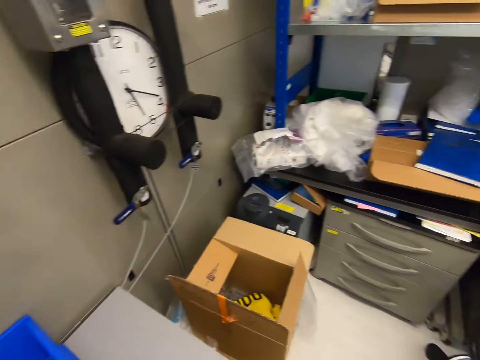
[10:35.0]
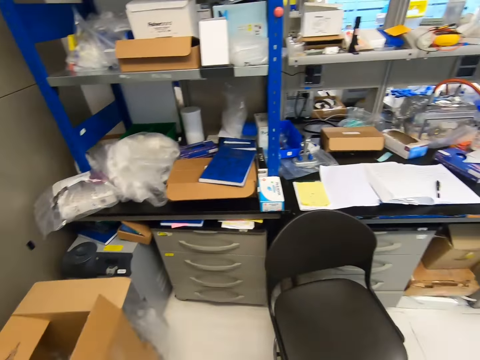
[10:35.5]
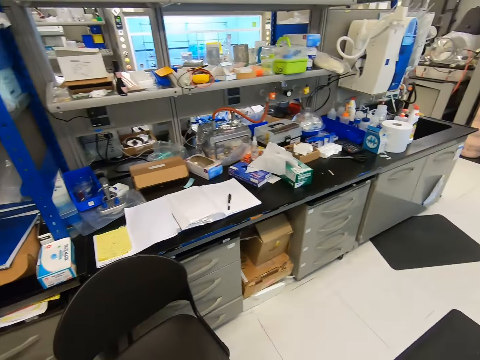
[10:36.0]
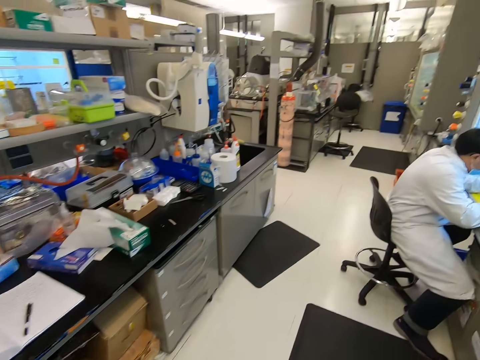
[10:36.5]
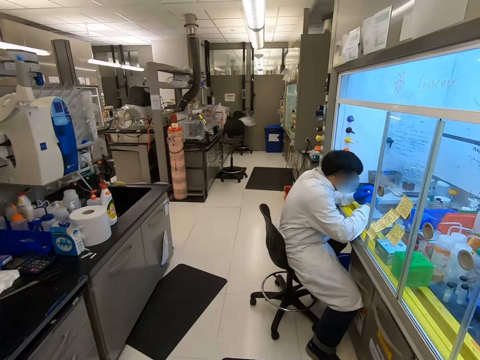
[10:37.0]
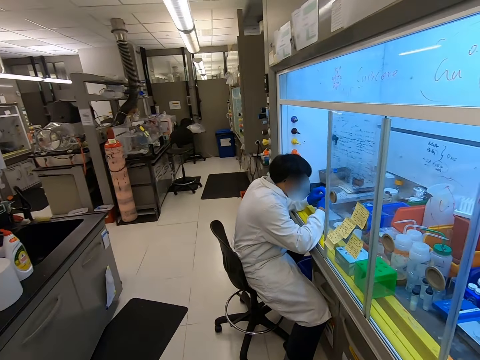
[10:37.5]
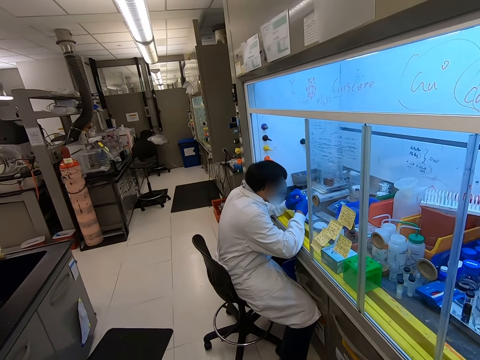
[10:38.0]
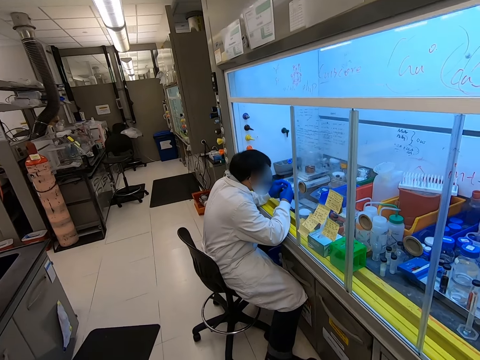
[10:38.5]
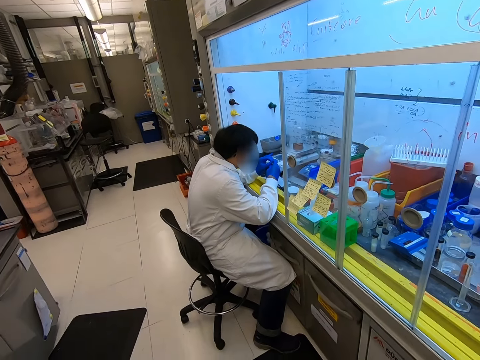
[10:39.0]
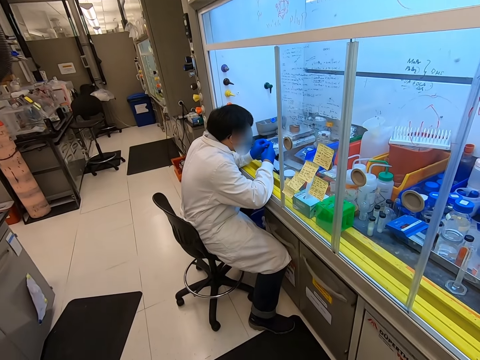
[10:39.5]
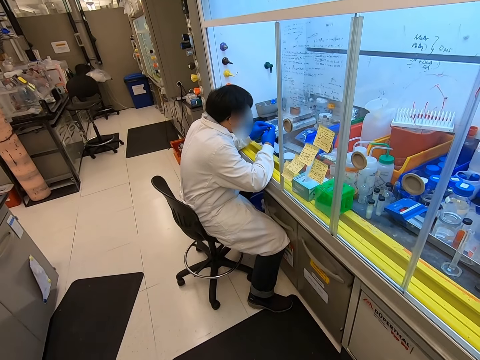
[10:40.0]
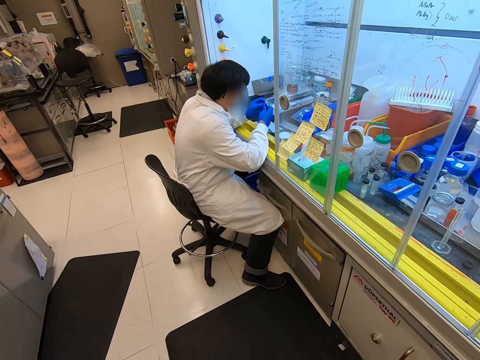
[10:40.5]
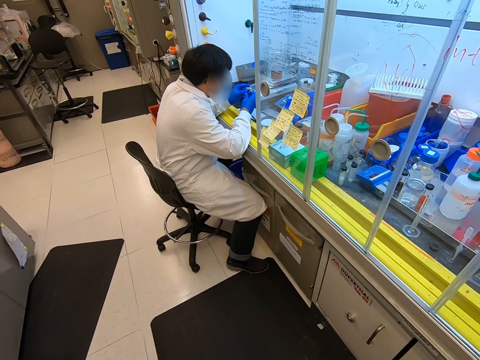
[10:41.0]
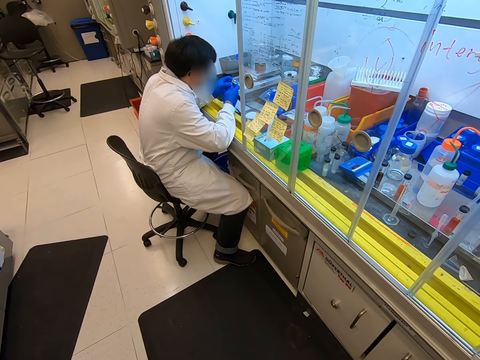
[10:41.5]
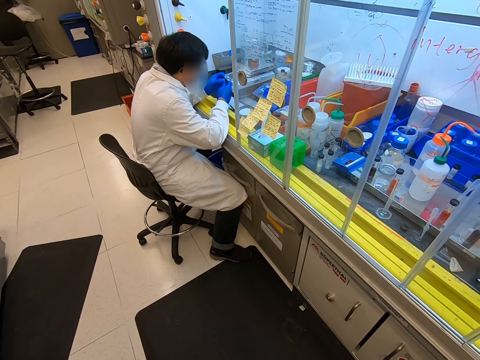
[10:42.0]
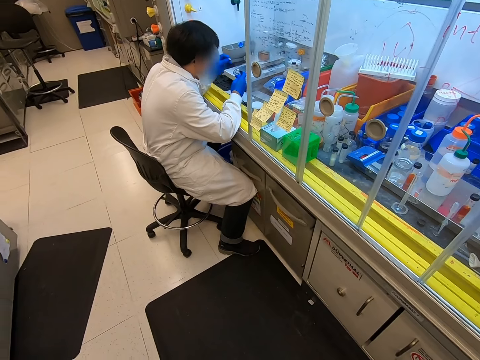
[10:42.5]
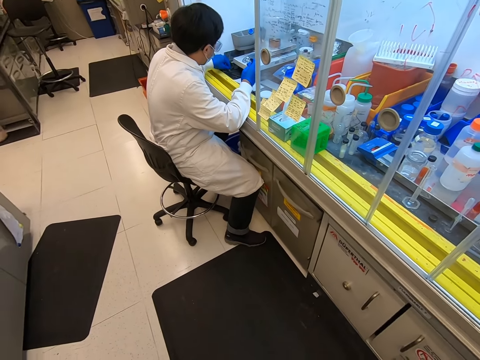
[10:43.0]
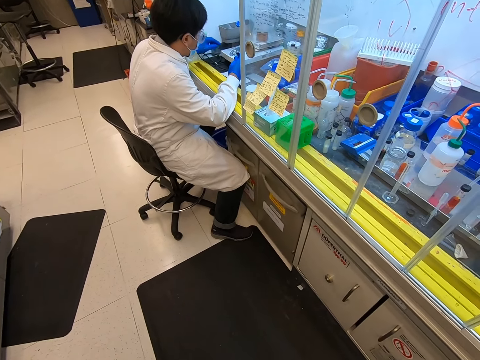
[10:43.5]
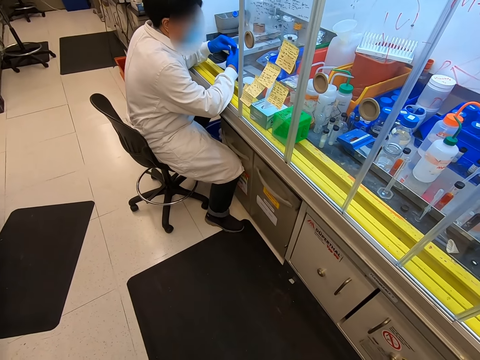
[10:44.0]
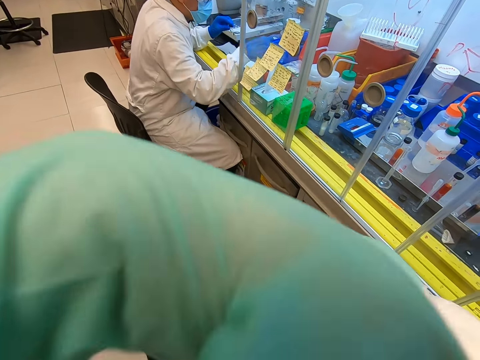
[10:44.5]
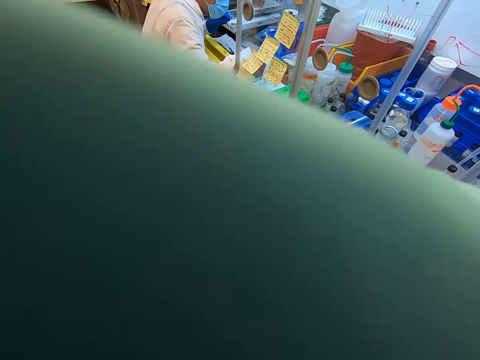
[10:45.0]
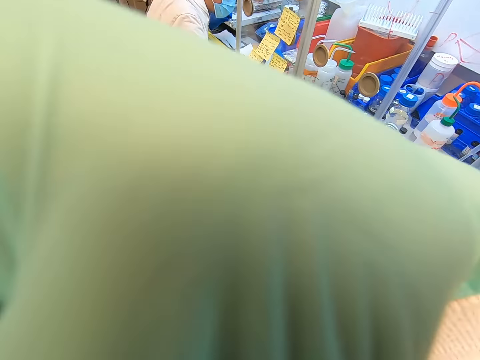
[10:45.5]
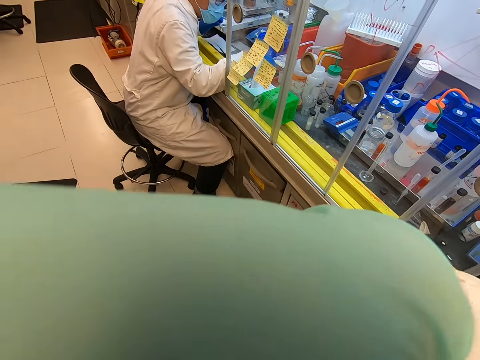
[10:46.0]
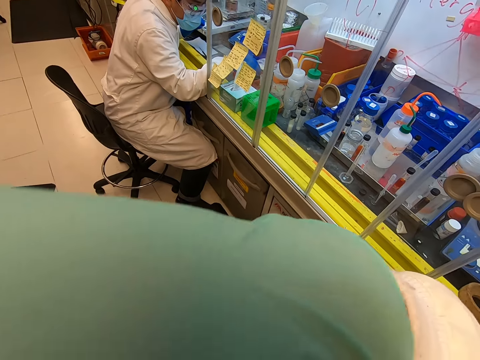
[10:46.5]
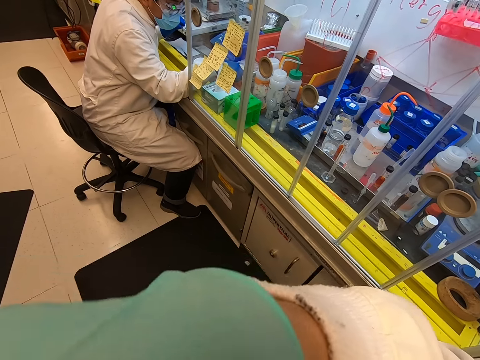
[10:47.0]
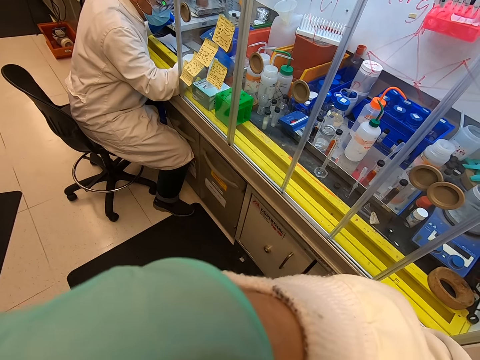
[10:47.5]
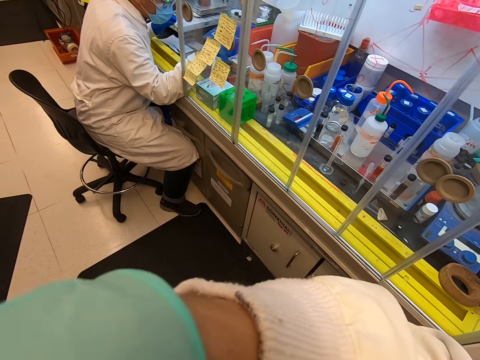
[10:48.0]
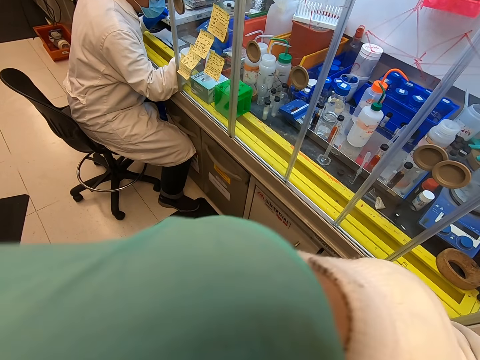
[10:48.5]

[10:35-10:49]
The camera wearer turns around. They look at a man. The man moves hands. The camera wearer moves the right hand. They lift the hand.

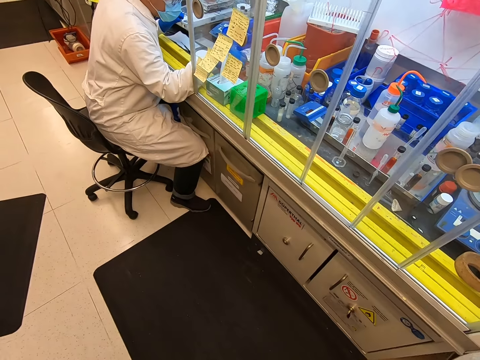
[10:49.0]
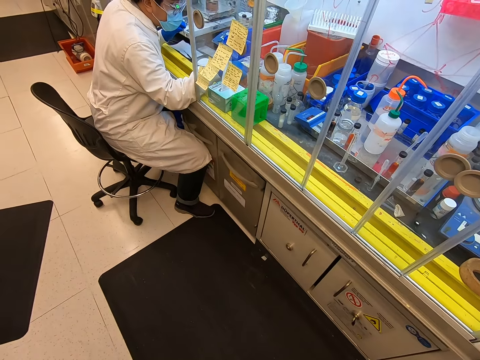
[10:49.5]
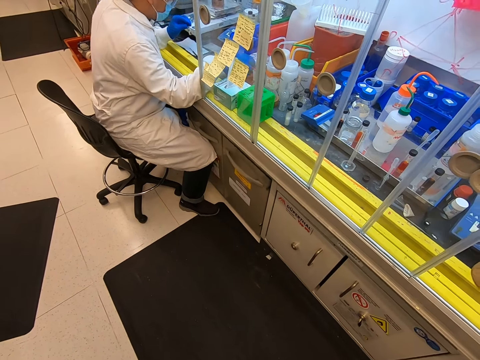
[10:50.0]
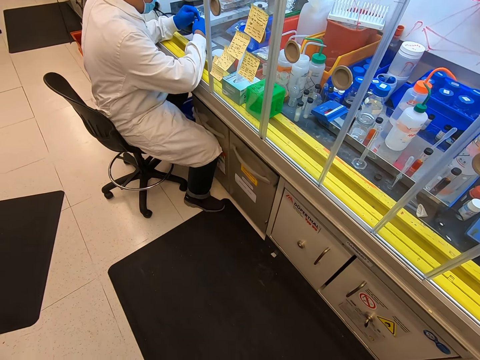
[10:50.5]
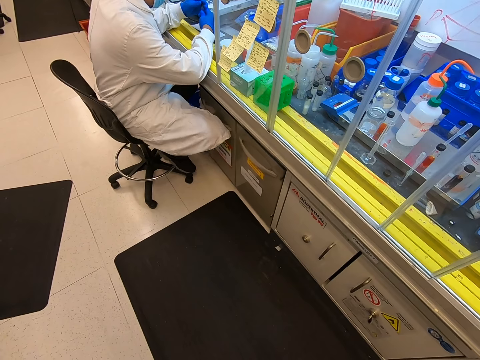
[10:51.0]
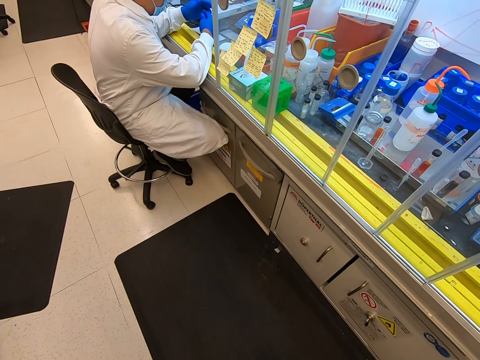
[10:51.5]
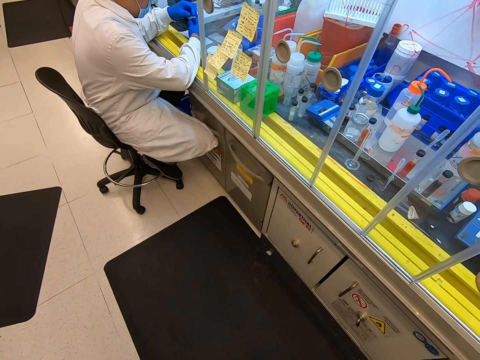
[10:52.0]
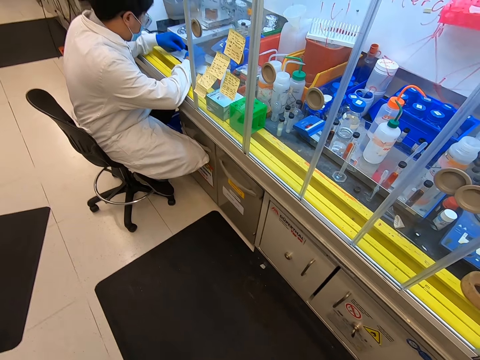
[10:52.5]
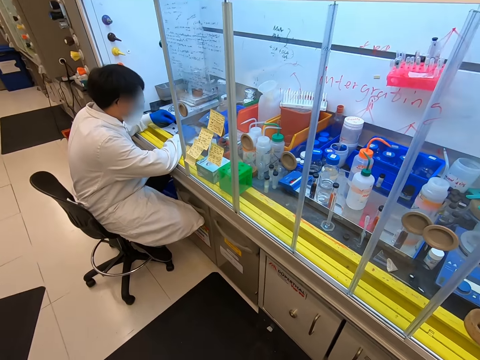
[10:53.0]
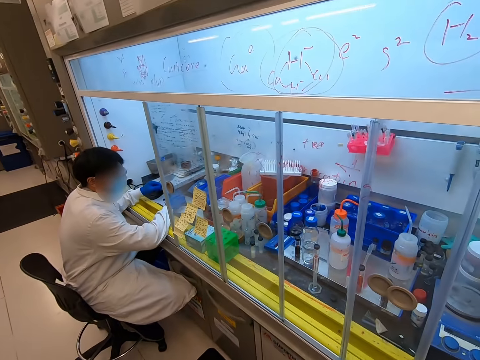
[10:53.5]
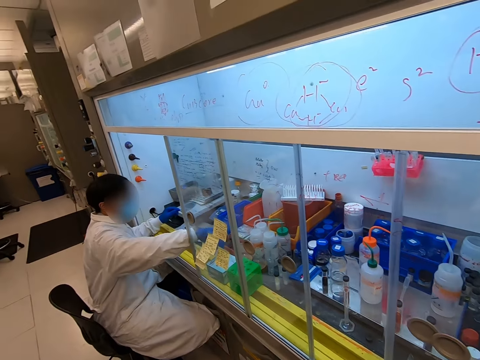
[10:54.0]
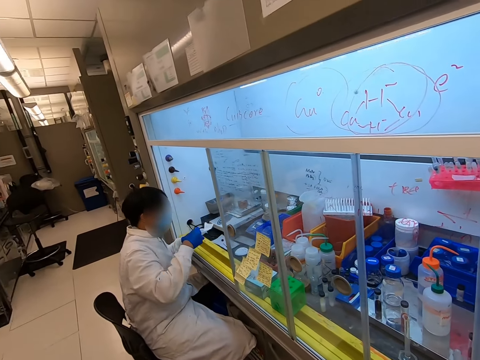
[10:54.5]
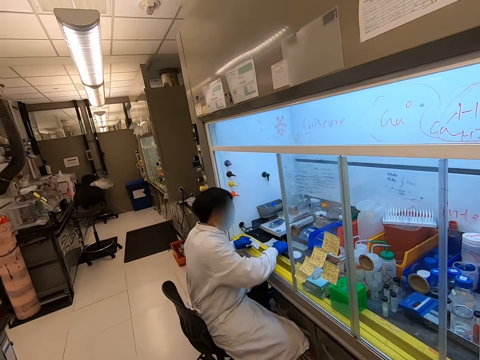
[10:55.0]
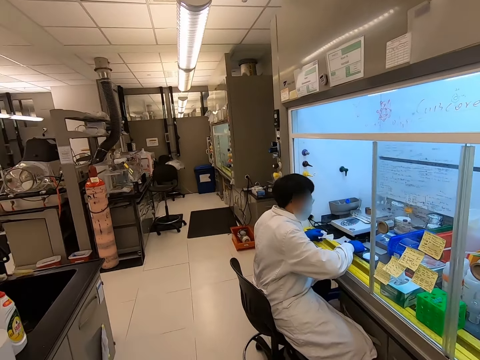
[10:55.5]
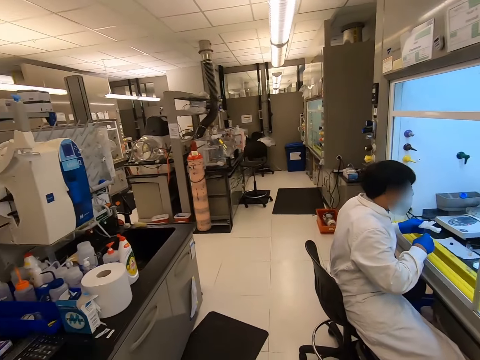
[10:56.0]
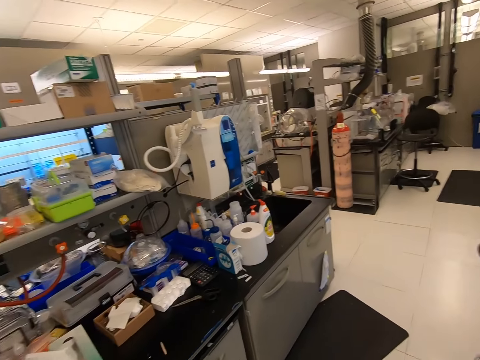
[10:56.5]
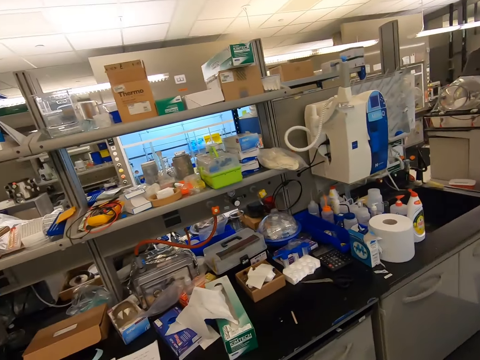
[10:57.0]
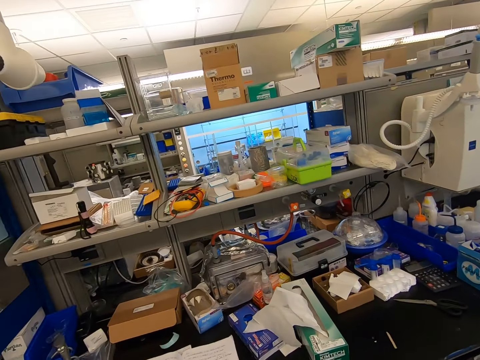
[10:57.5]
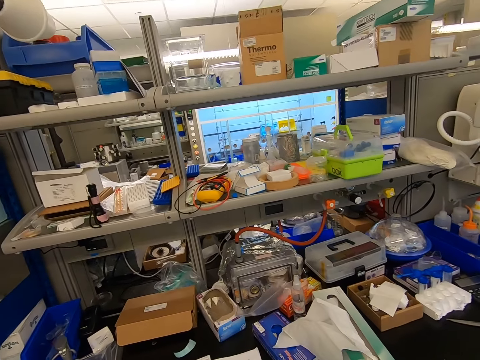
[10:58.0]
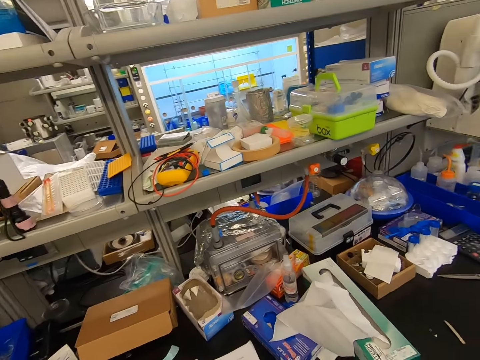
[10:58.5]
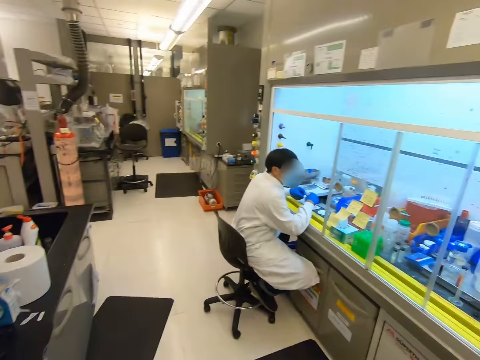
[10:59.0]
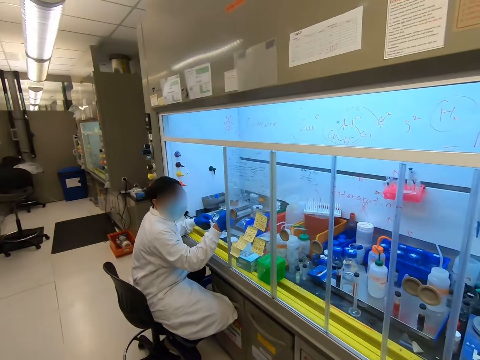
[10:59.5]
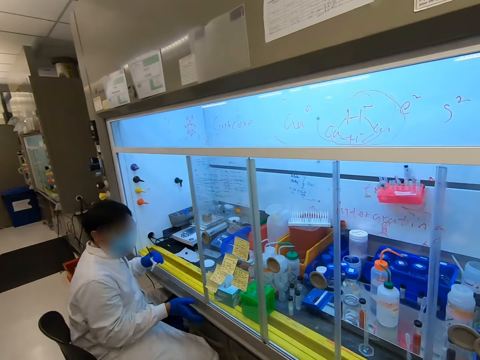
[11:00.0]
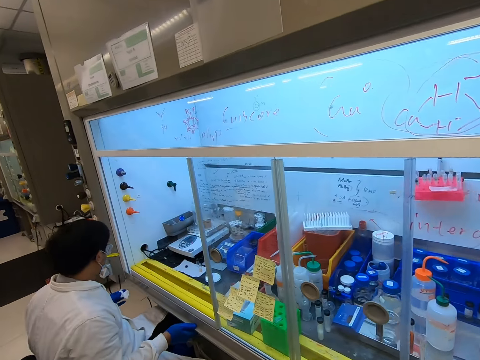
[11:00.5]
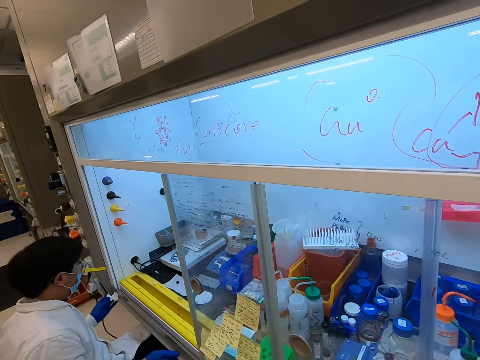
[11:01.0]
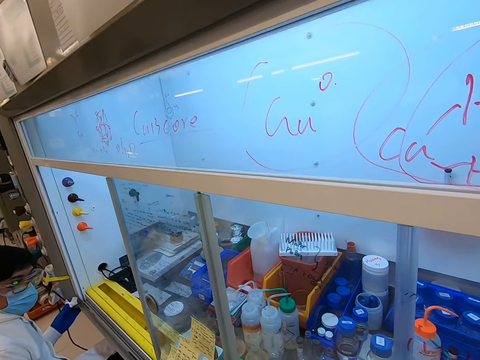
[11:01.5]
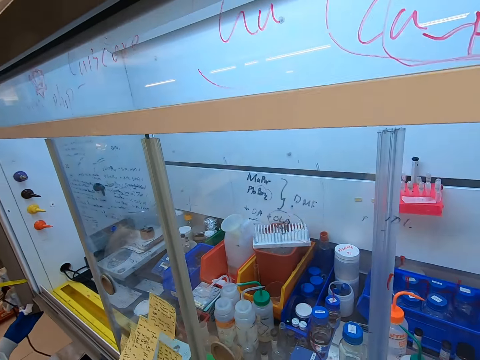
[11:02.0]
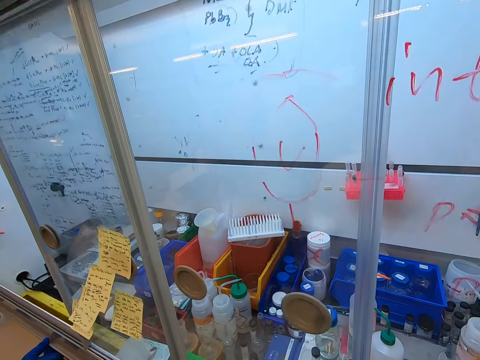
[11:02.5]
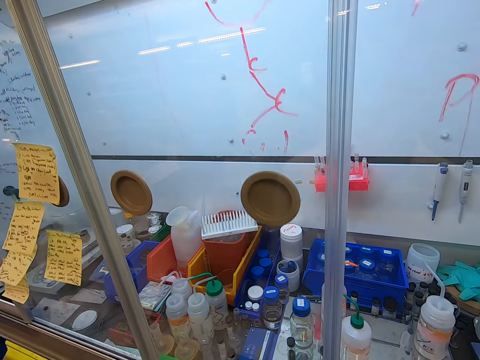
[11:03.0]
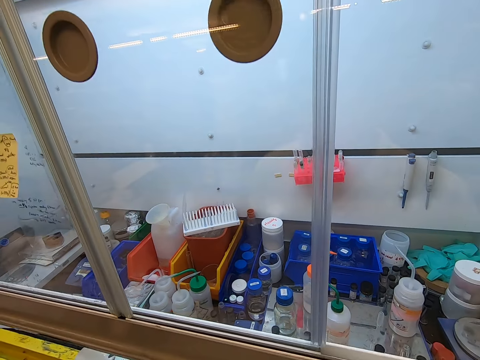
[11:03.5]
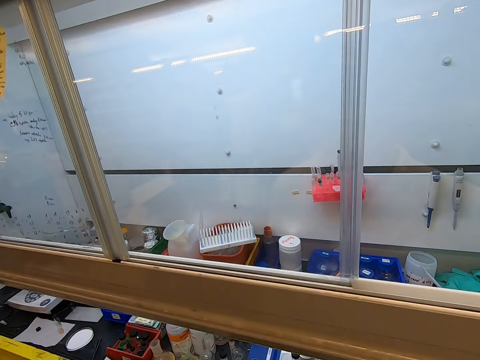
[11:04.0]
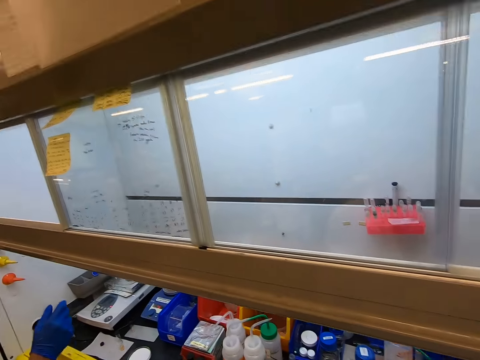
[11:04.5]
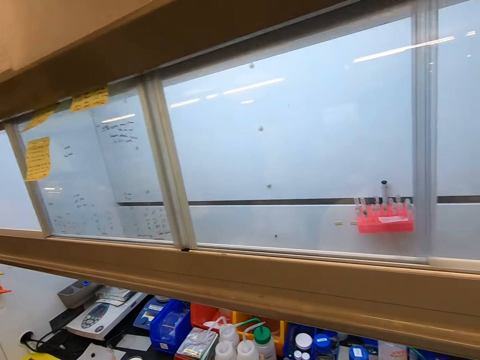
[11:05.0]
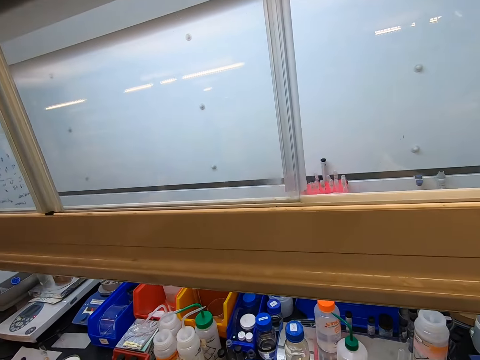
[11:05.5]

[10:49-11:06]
A man moves hands. The camera wearer walks around. They look around. They walk to the man. They lift a barrier. They push a window up.
